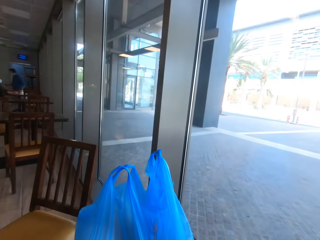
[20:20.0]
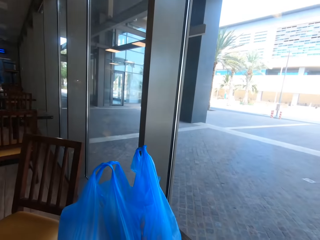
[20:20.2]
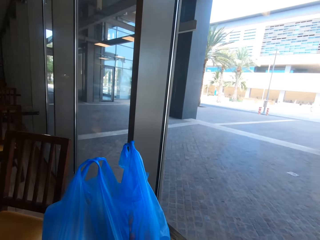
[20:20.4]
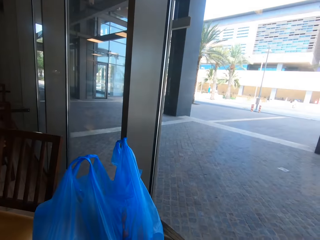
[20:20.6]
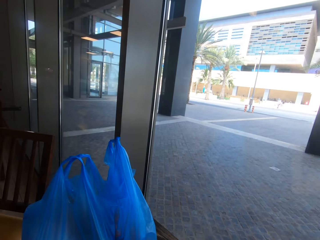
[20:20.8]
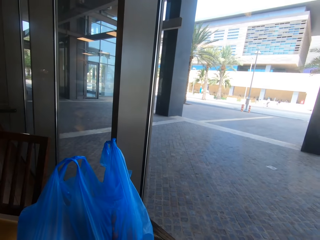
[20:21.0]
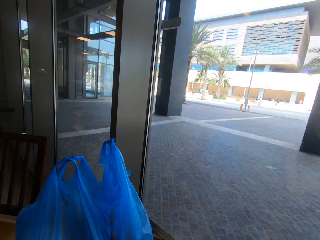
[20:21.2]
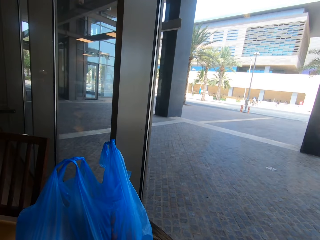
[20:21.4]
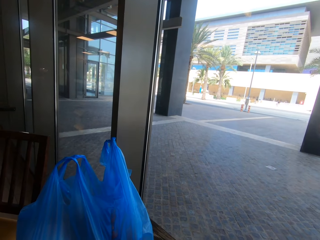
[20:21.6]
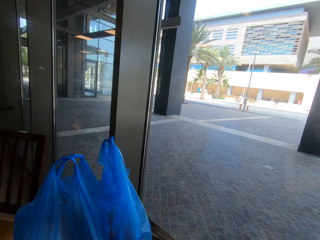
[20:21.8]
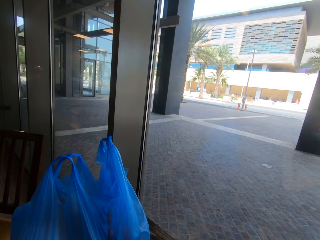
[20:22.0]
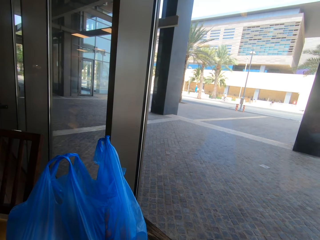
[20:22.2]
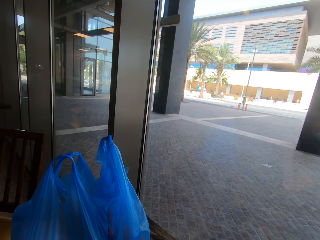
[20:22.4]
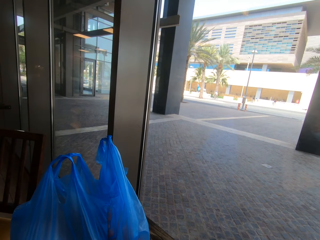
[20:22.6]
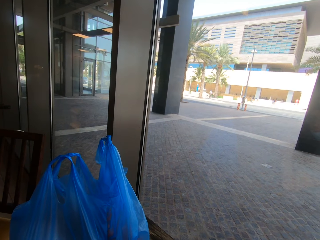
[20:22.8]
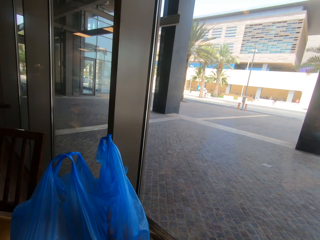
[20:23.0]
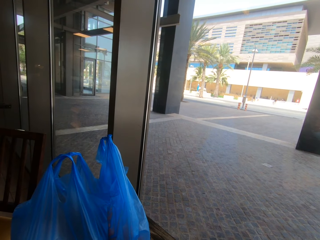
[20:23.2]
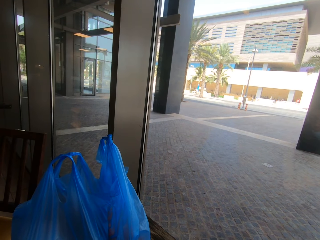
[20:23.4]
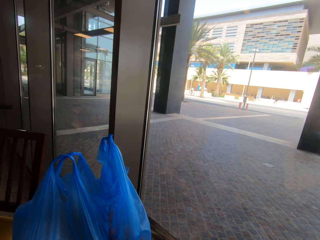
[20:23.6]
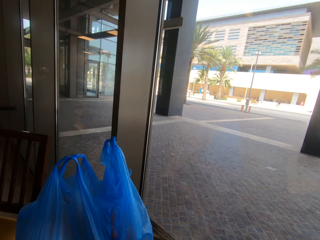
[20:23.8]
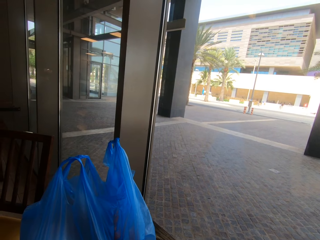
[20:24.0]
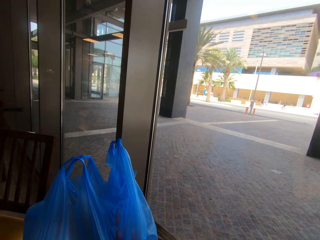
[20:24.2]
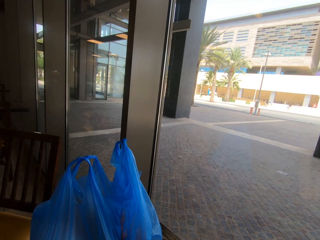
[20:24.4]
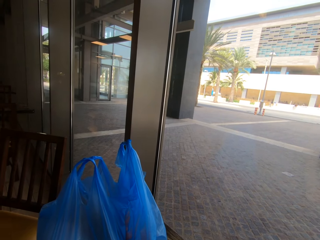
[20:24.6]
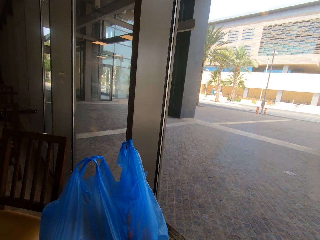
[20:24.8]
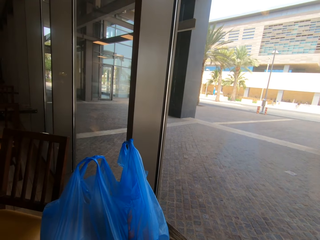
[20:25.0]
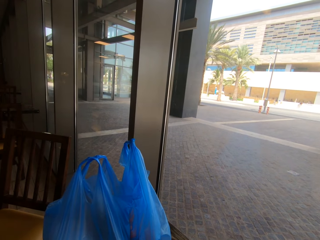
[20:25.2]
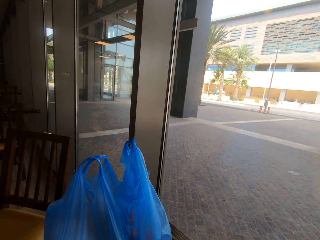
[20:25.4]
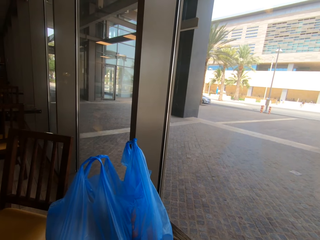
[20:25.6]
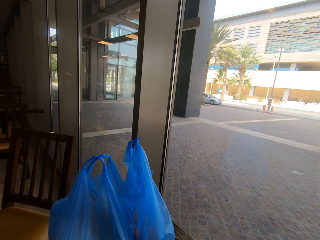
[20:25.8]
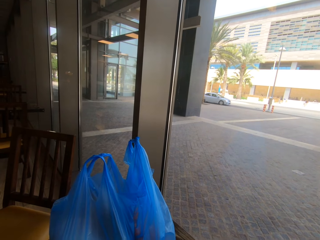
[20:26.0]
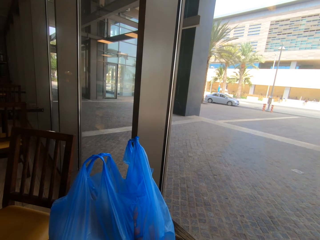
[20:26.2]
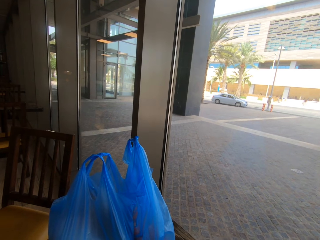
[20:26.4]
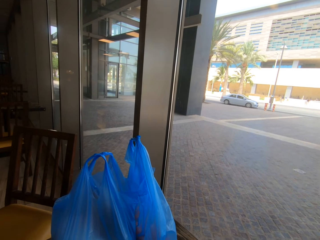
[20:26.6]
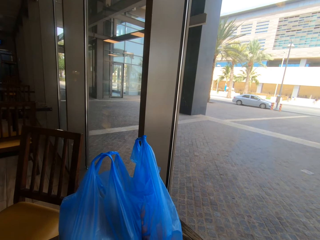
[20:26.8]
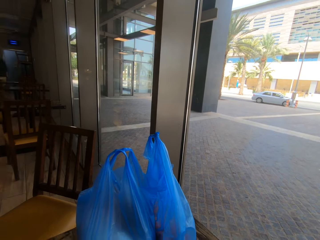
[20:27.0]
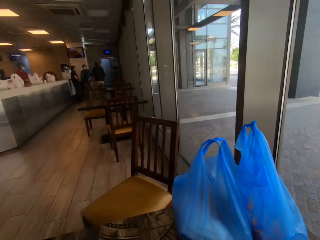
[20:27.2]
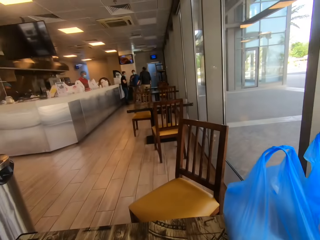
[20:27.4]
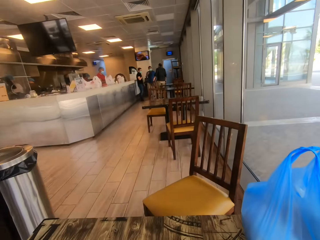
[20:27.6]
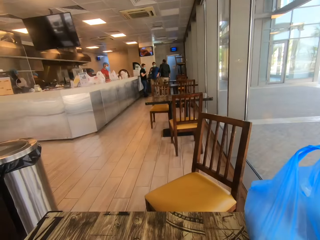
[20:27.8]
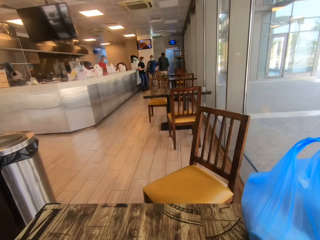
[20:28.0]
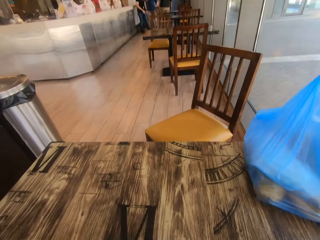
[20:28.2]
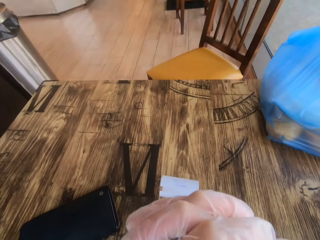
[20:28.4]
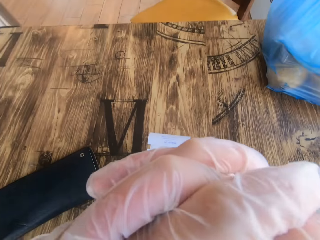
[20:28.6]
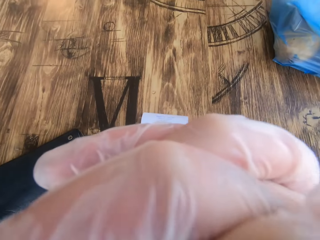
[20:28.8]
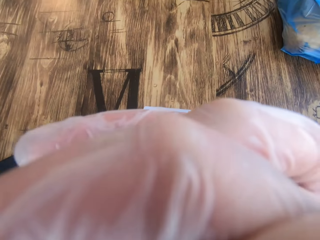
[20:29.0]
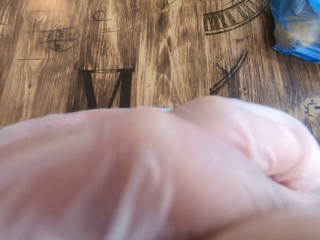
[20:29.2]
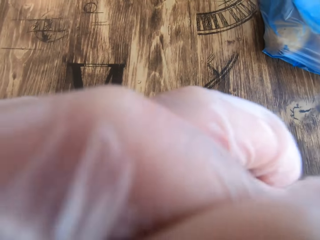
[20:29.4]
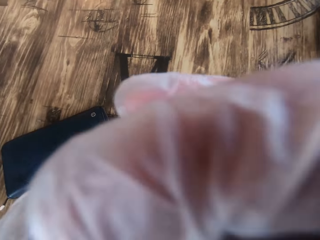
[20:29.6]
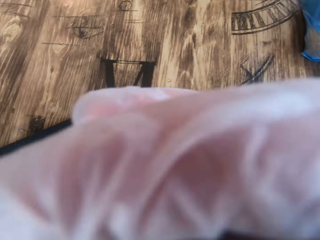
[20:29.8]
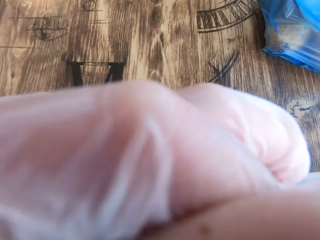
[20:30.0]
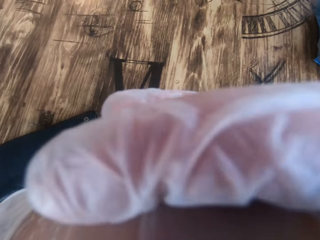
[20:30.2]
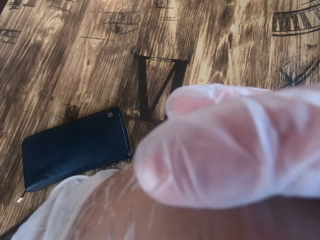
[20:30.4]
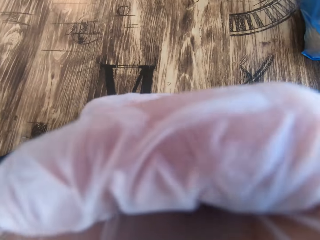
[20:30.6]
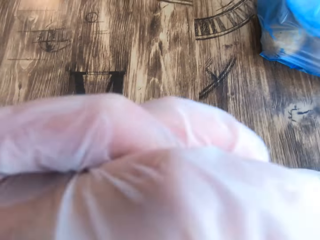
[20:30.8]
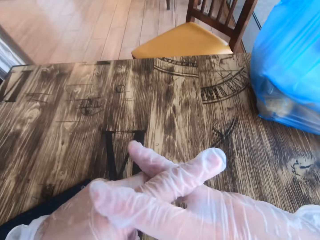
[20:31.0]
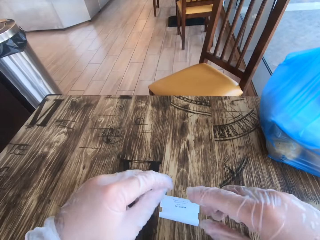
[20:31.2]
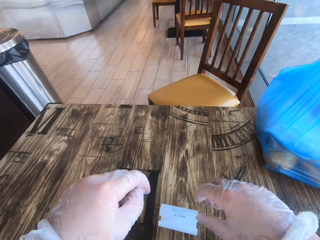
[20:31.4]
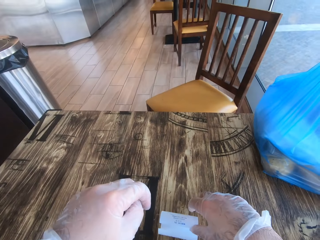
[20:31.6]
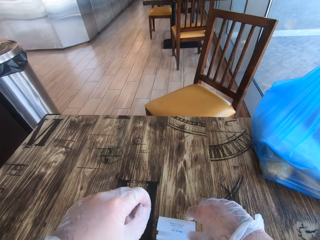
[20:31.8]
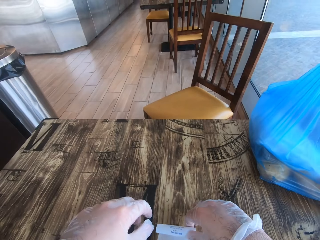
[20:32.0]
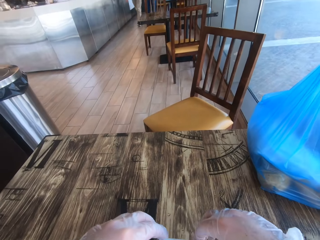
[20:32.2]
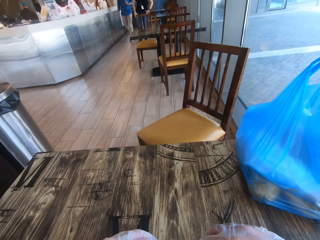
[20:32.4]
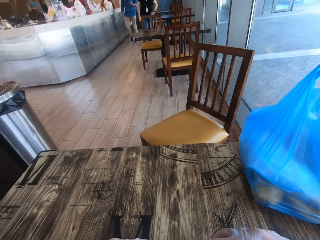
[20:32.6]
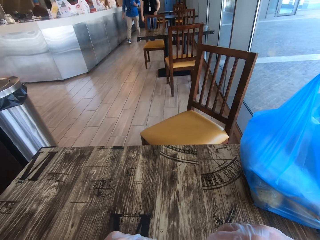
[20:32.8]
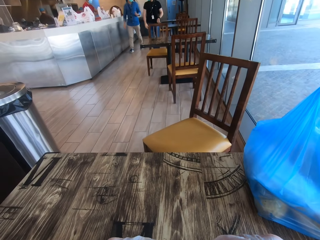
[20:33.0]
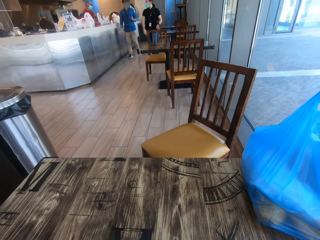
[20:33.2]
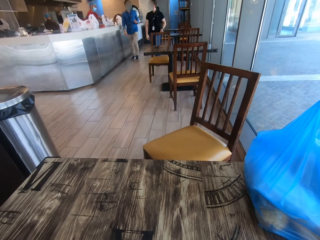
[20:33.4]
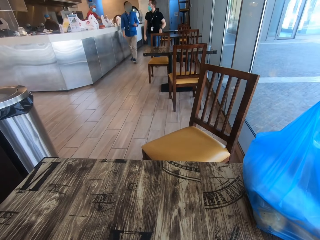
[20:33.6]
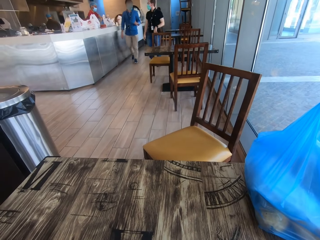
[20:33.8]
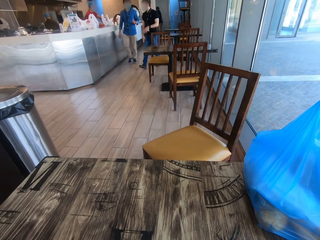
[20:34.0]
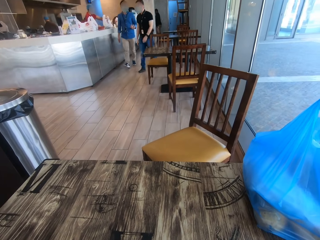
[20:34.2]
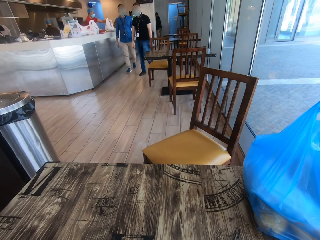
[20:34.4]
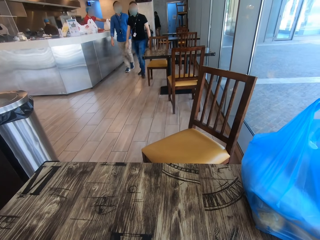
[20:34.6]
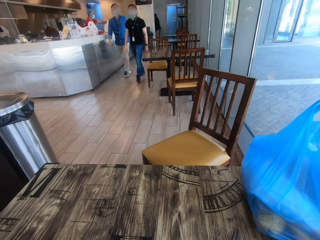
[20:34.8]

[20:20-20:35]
The camera wearer turns around the restaurant. They stare outside. They turn around the restaurant. They raise the right hand towards something. They withdraw both hands from something. They pick up the receipt from the table.

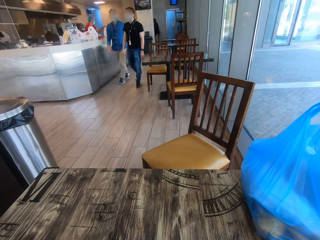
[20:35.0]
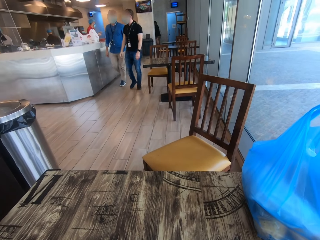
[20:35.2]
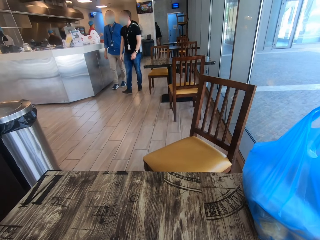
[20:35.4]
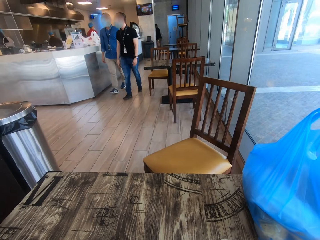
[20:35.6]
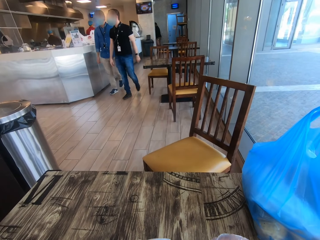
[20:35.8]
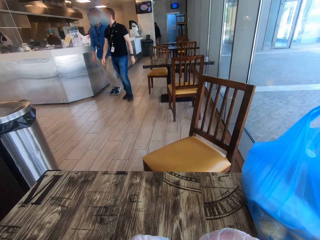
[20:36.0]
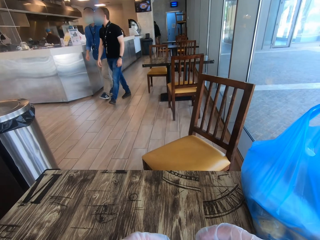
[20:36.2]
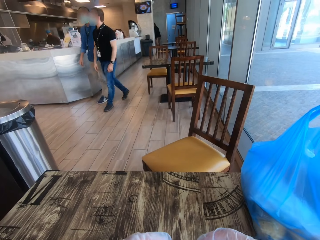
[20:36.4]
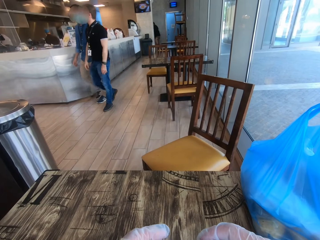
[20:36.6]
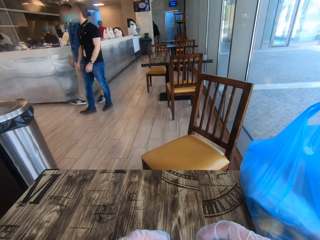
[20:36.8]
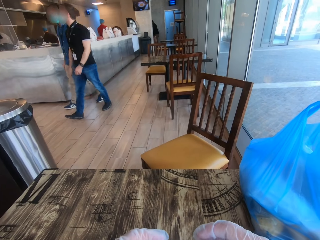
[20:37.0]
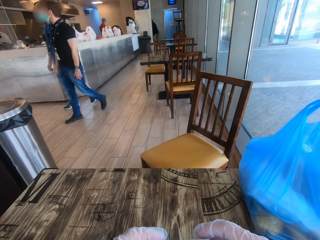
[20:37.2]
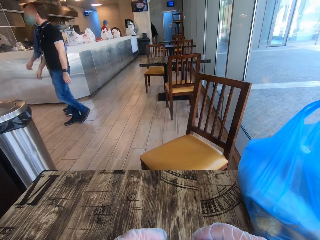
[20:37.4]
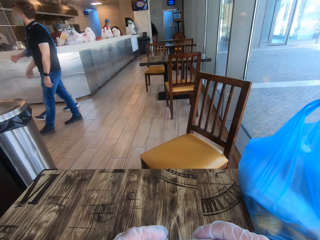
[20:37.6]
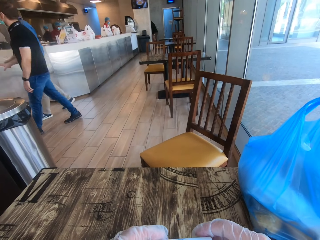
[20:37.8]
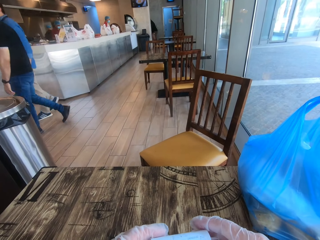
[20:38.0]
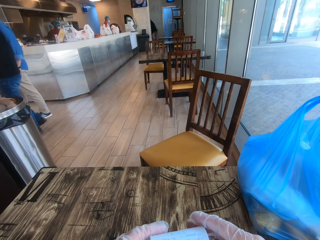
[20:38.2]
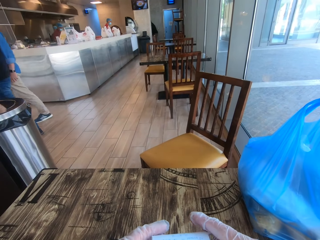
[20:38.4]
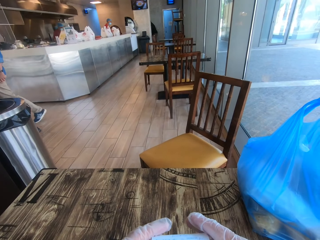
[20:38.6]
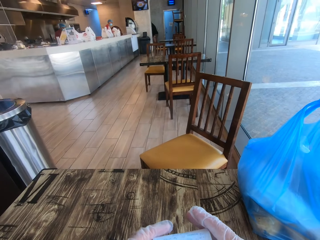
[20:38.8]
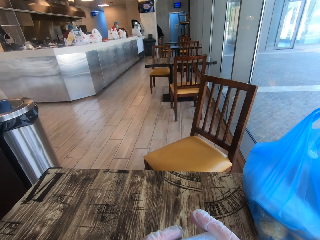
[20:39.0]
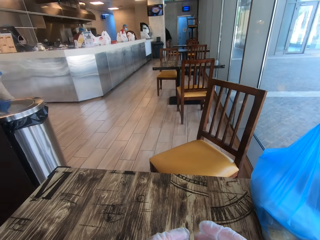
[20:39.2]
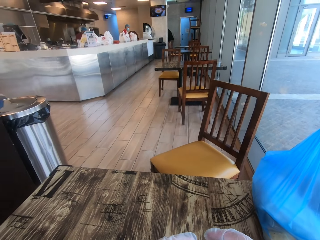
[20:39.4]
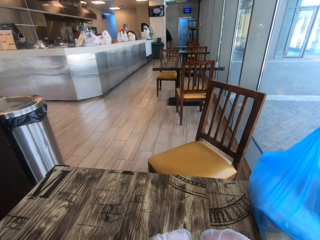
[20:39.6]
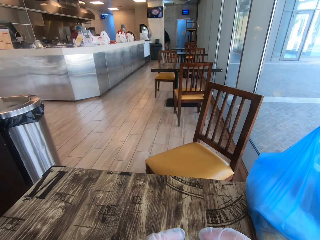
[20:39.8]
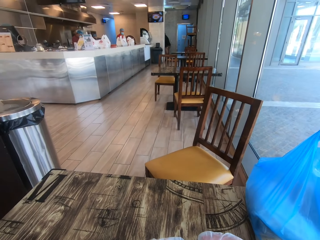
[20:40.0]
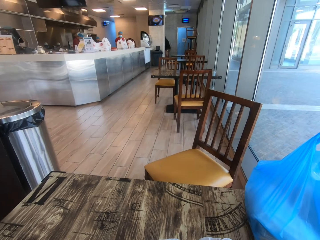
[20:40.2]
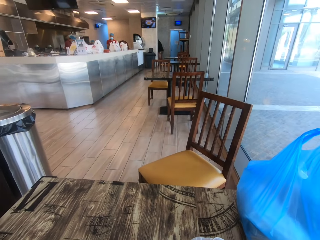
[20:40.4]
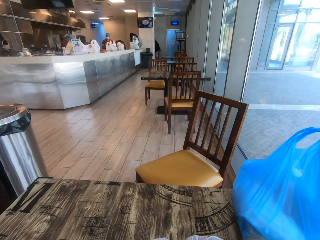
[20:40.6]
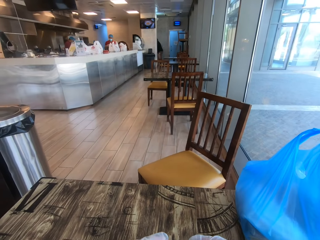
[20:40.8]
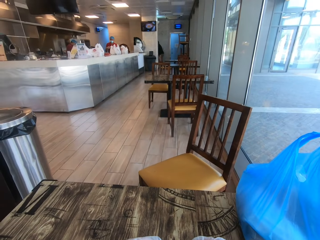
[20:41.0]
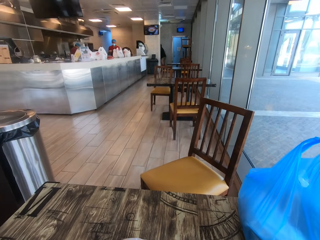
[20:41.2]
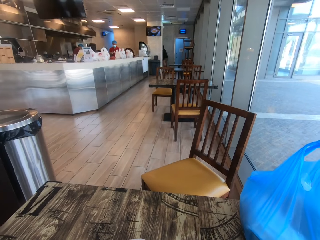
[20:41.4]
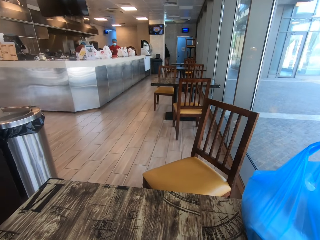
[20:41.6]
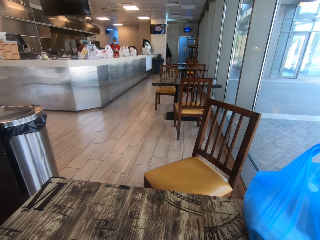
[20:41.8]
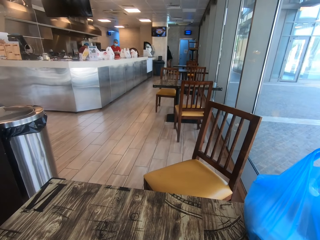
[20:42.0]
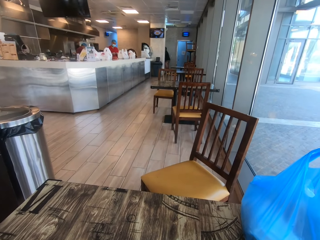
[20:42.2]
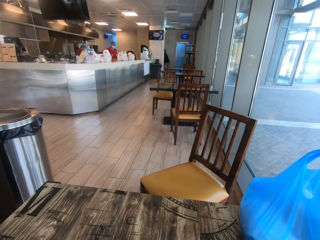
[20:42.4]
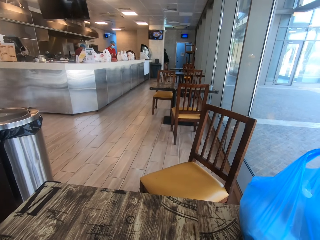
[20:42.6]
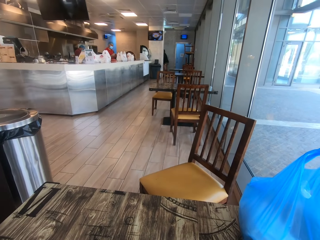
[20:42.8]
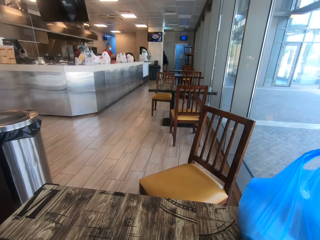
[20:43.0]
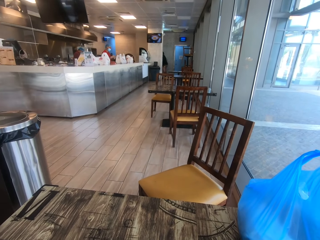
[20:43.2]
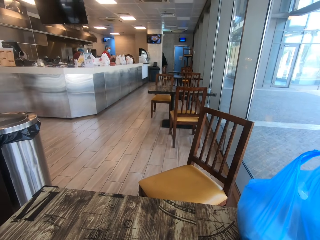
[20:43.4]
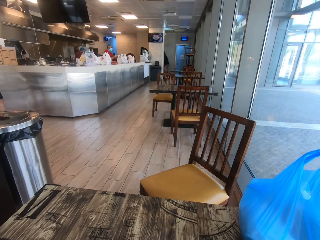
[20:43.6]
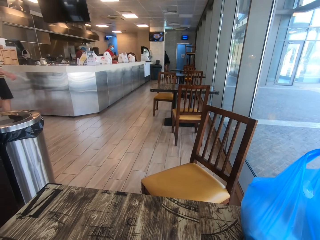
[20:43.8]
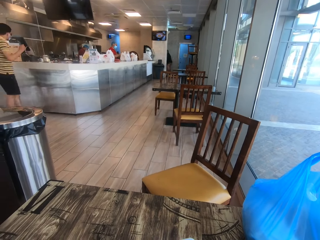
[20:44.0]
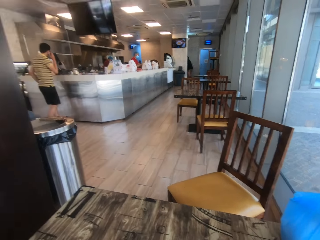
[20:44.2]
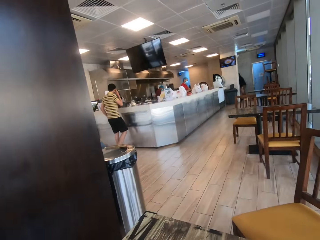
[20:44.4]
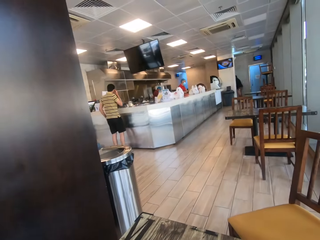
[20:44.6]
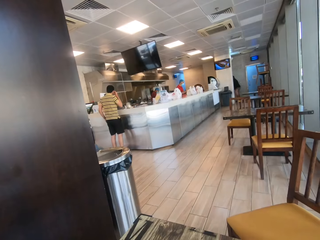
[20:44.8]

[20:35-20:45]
The camera wearer stares in the restaurant.
